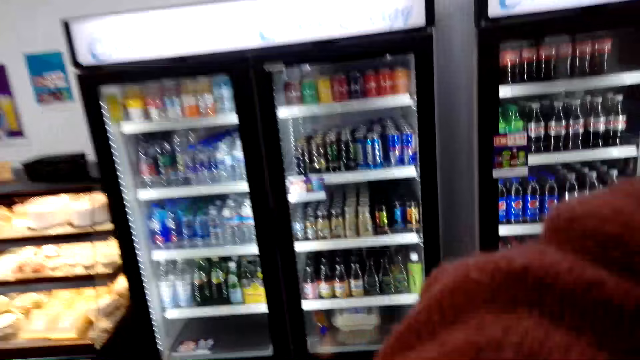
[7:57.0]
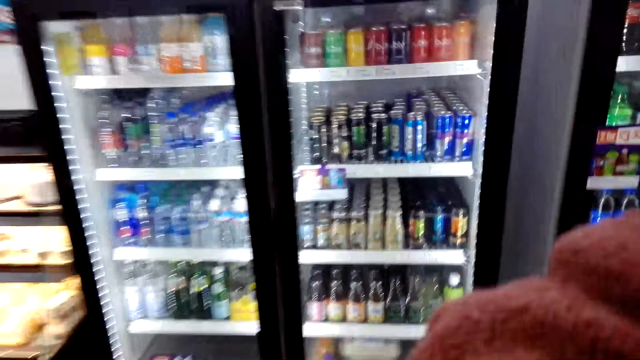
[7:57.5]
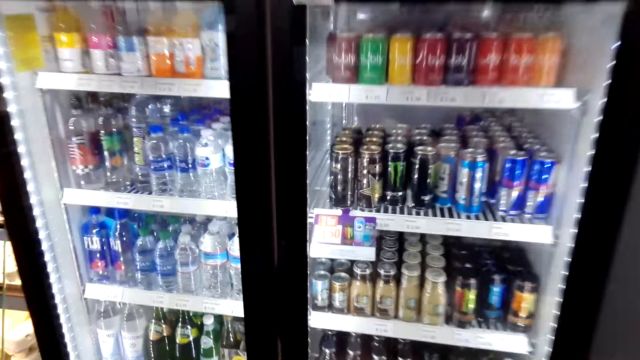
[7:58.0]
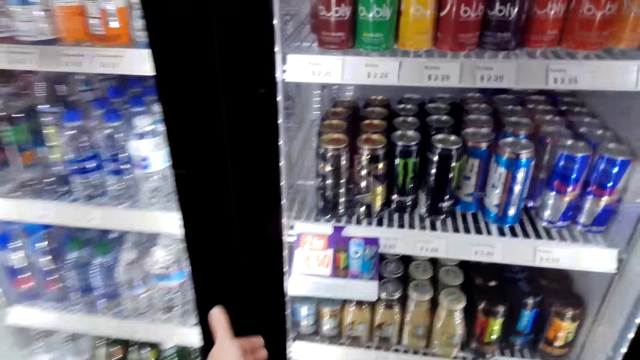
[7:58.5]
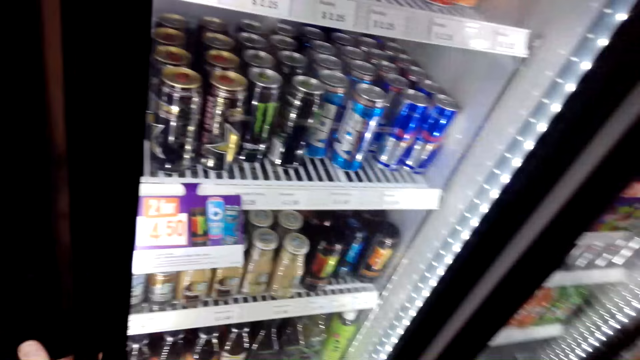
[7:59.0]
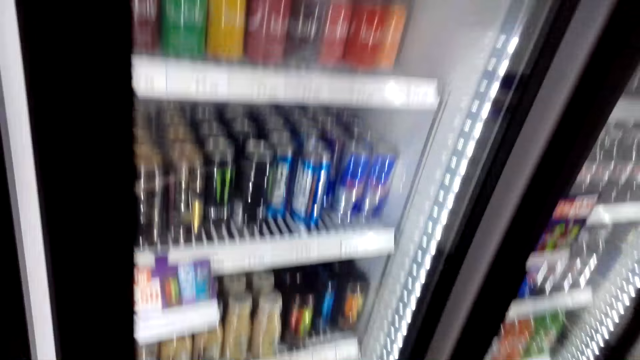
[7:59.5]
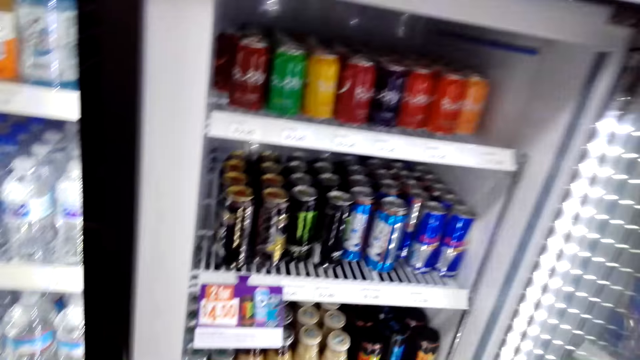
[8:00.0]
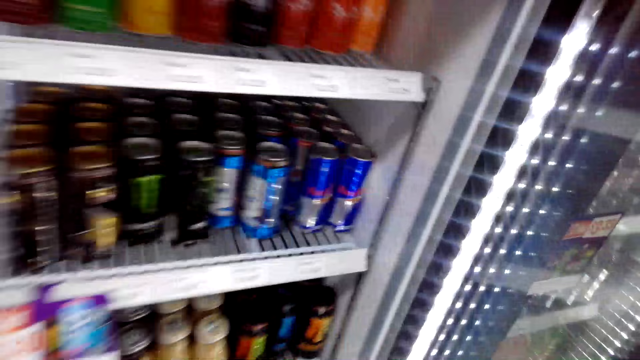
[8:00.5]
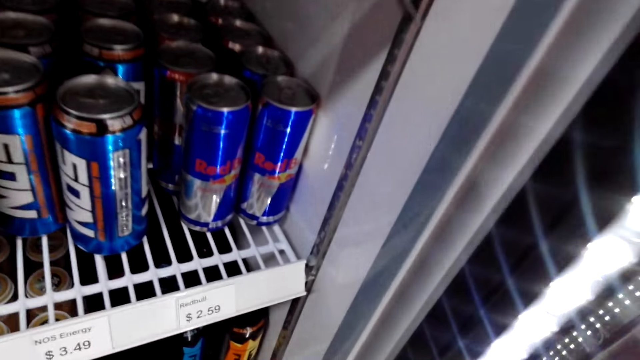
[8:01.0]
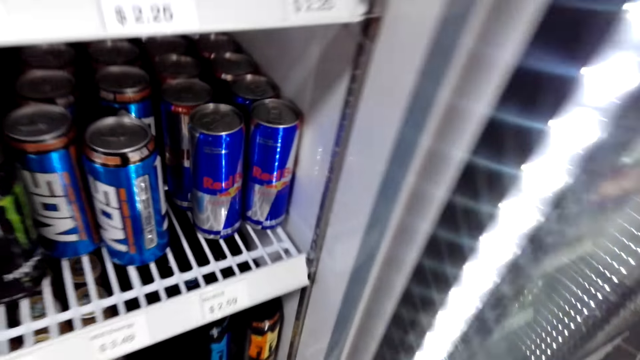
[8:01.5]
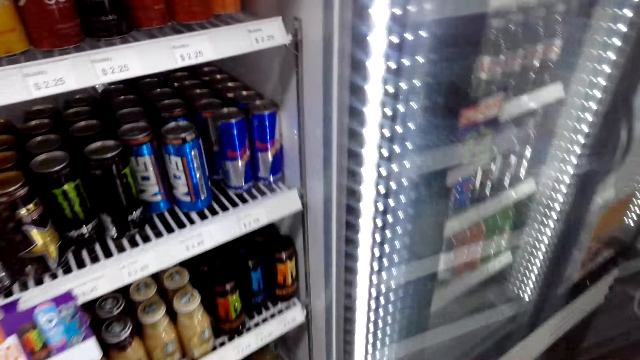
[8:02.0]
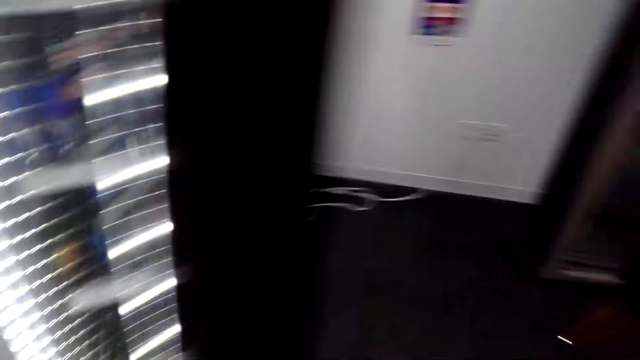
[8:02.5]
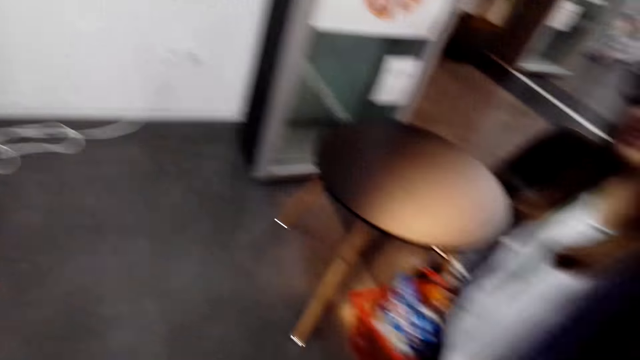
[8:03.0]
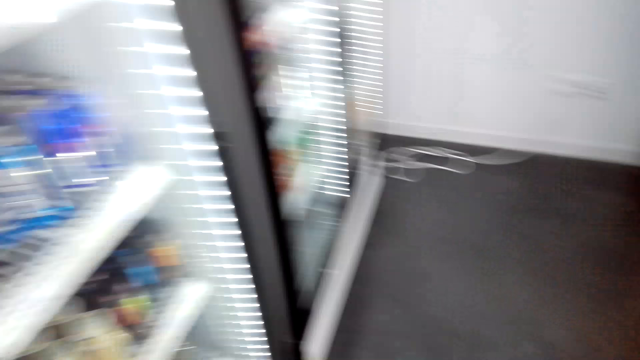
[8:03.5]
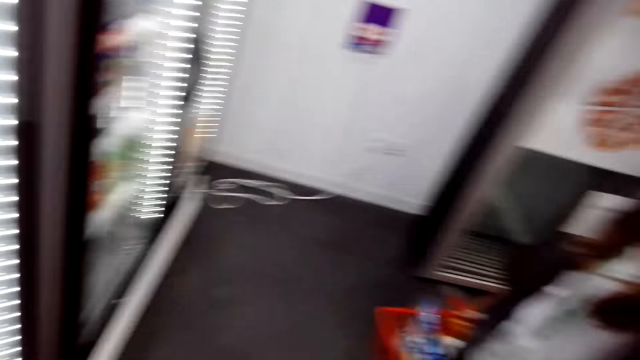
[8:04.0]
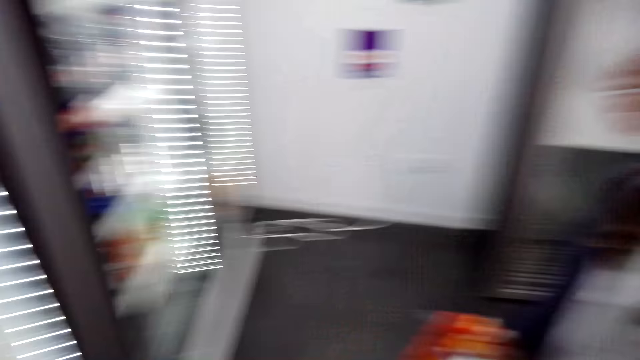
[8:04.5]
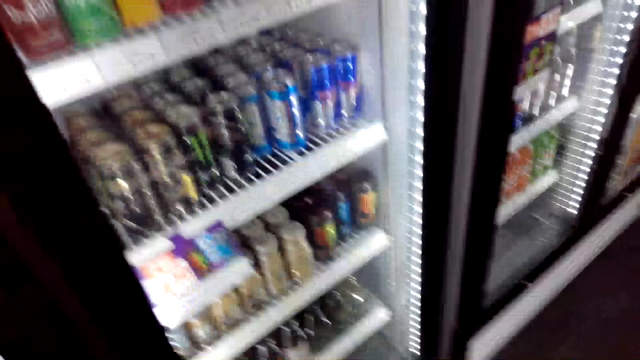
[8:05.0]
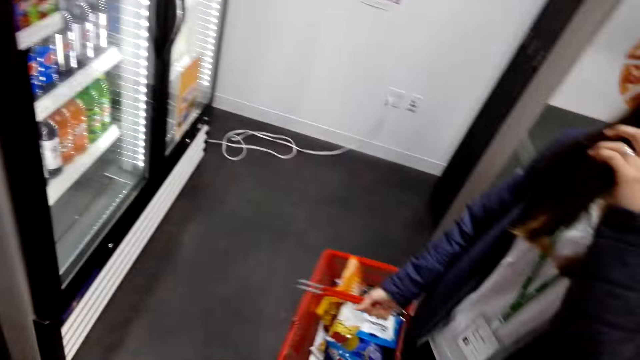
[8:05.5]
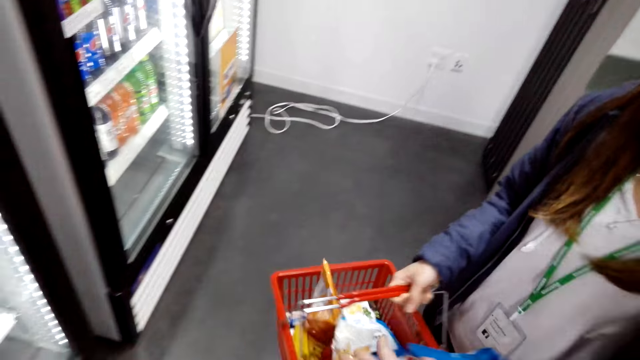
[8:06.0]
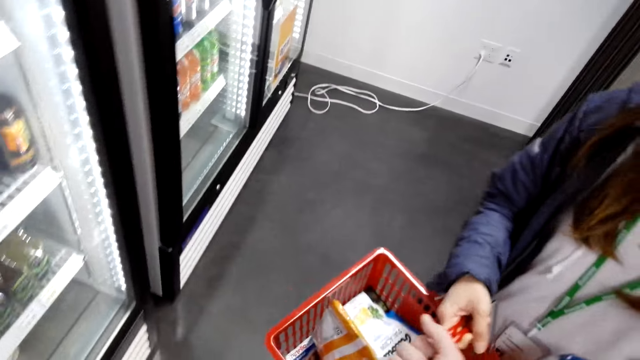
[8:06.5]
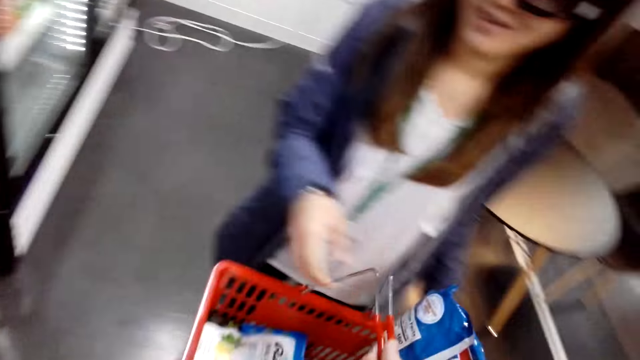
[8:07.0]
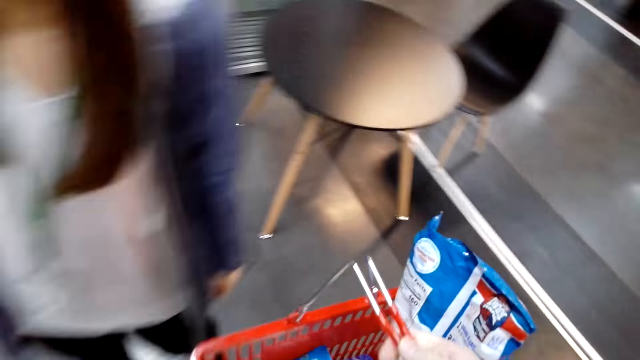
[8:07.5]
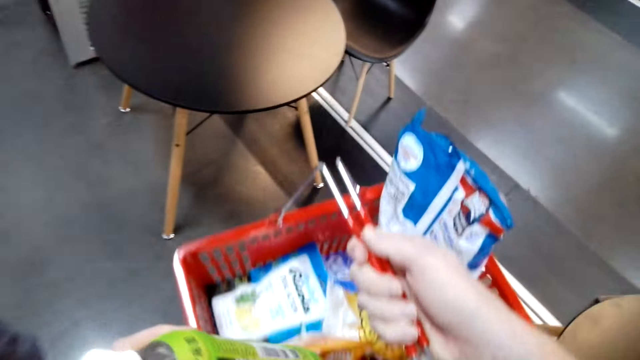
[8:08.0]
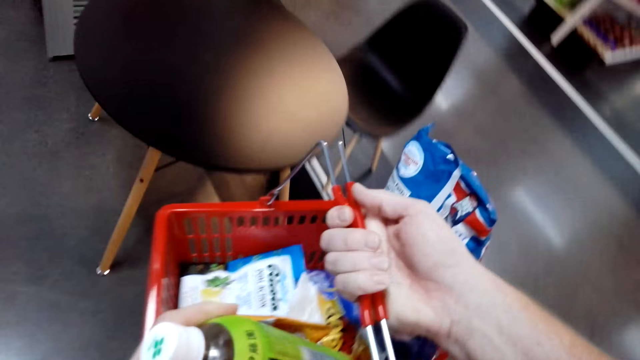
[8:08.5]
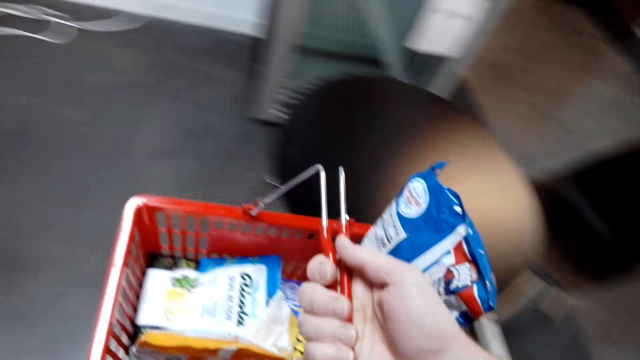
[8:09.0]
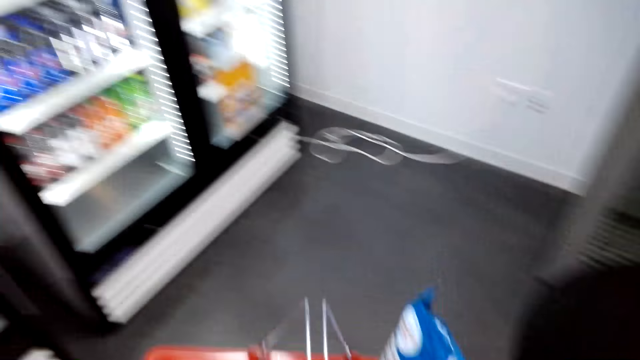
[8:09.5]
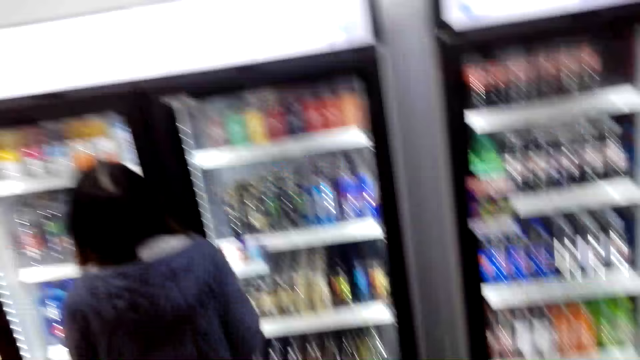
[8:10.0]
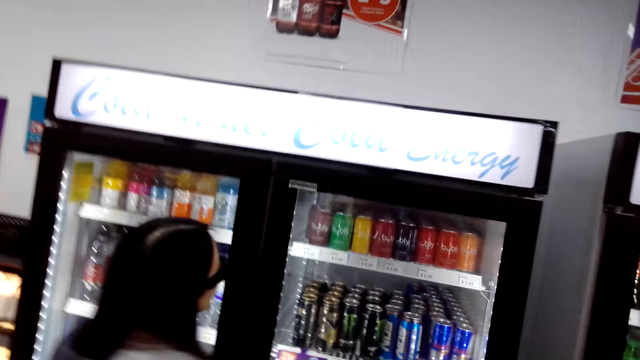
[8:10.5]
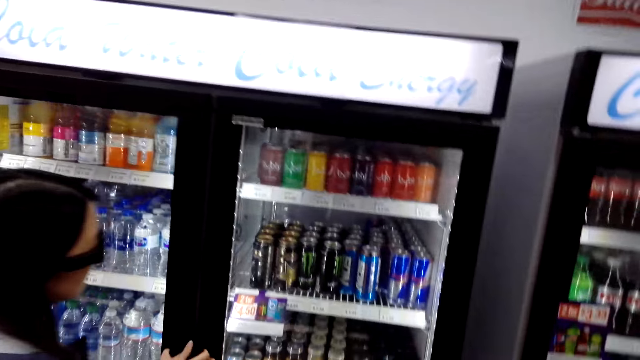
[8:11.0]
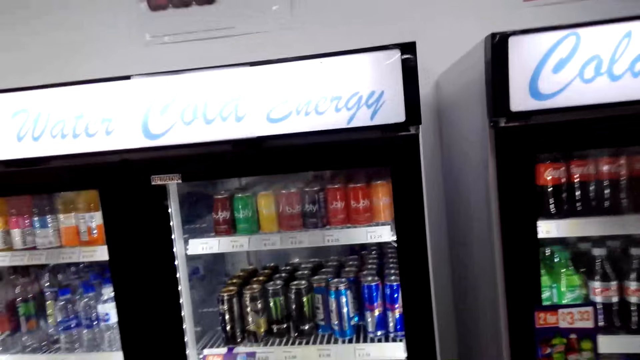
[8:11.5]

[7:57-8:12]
The camera wearer raises his hand. He opens the fridge door, closes the fridge door, and takes a drink from the fridge. A lady walks to the fridge. The camera wearer speaks to the lady. He takes the shopping basket from the lady. He carries the shopping basket. He puts the drink inside the basket.

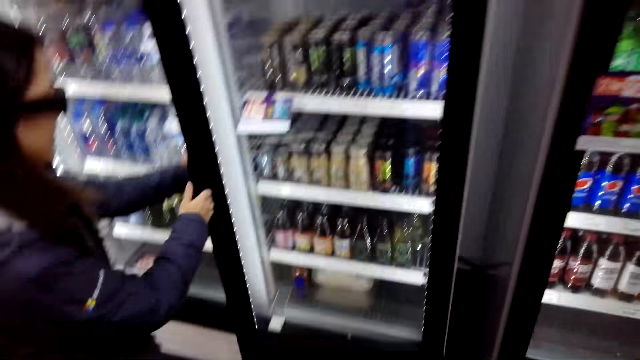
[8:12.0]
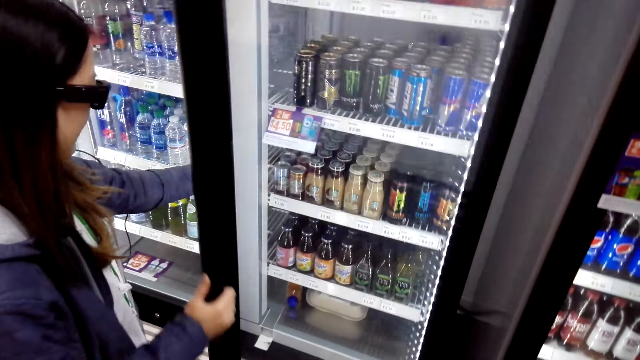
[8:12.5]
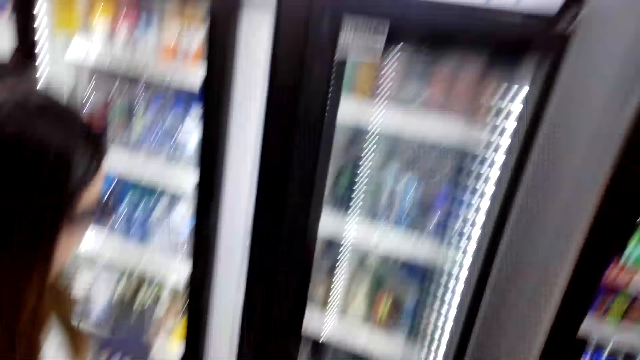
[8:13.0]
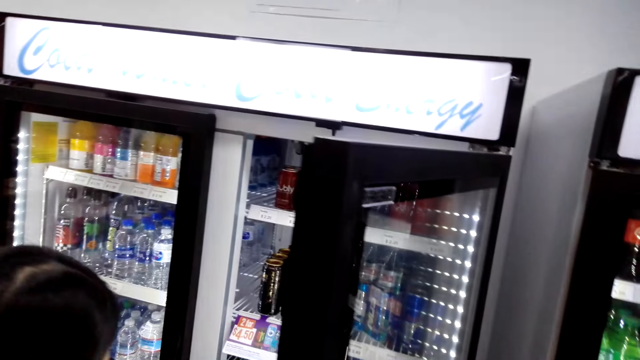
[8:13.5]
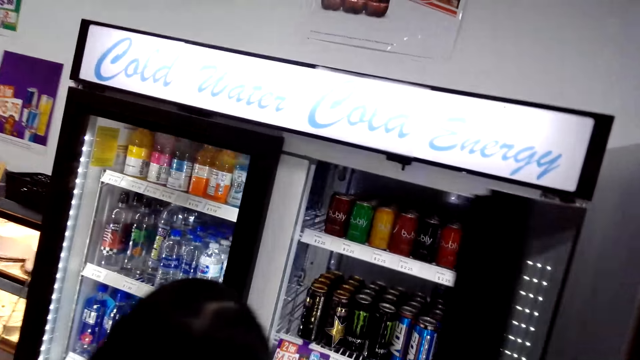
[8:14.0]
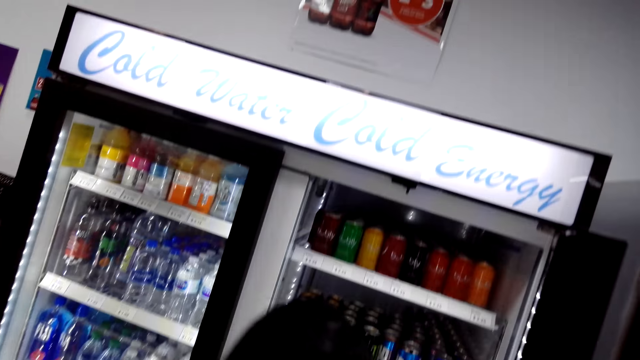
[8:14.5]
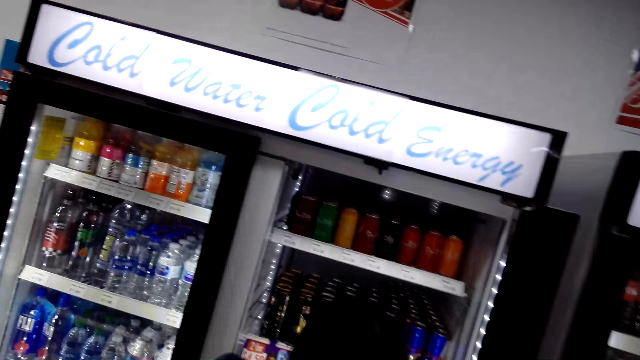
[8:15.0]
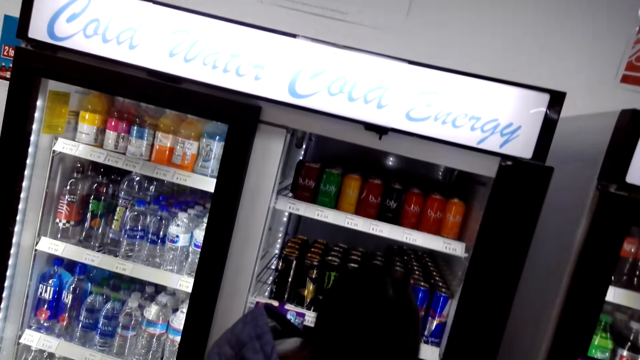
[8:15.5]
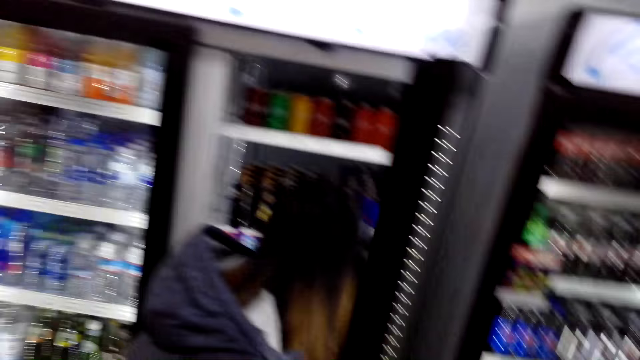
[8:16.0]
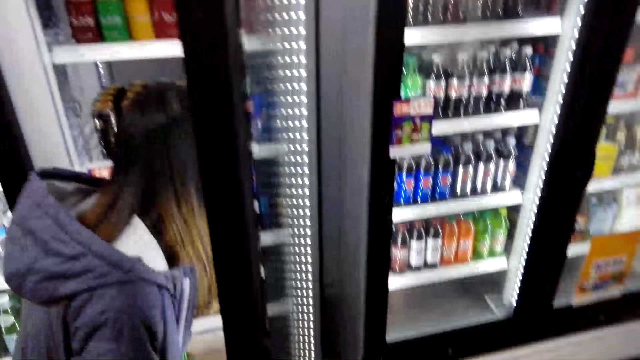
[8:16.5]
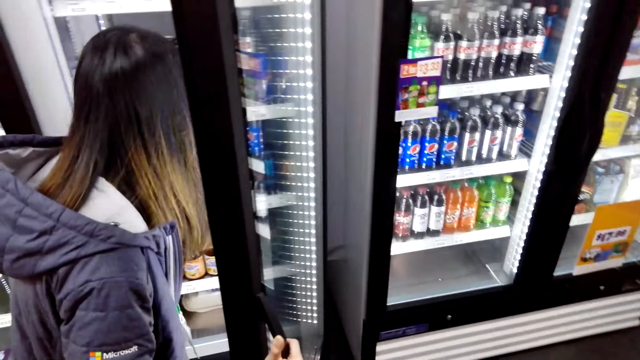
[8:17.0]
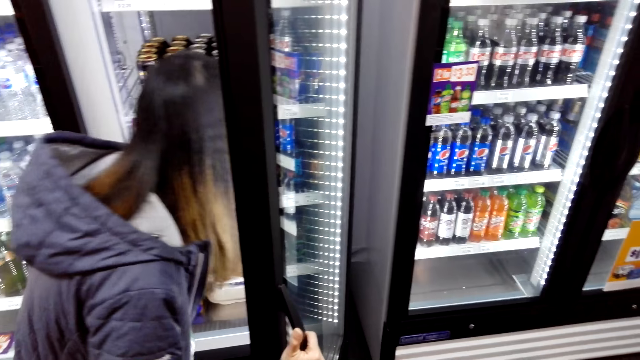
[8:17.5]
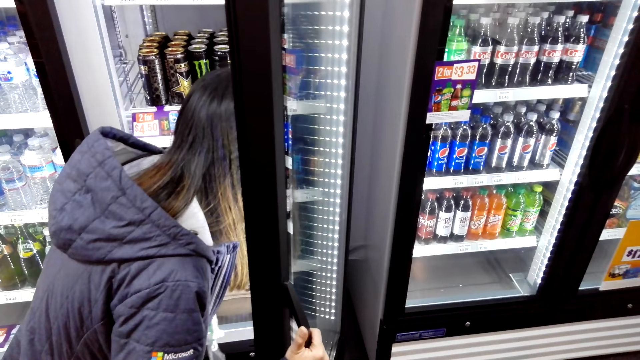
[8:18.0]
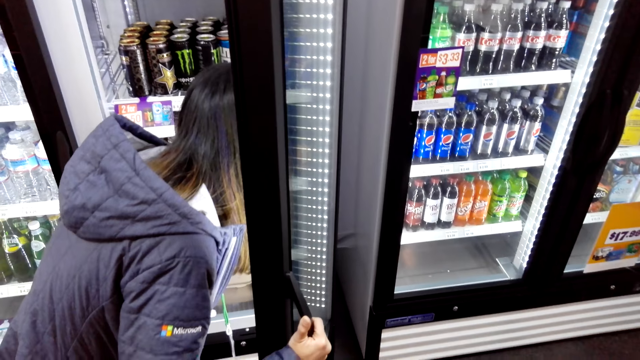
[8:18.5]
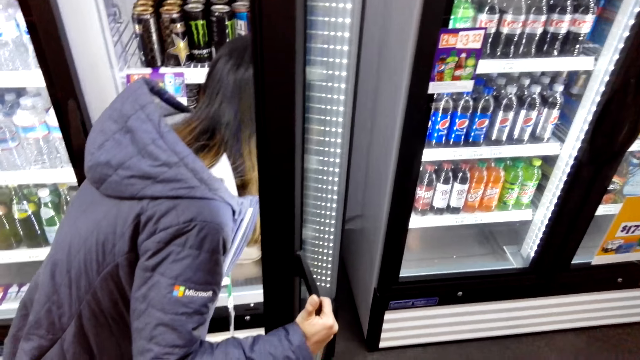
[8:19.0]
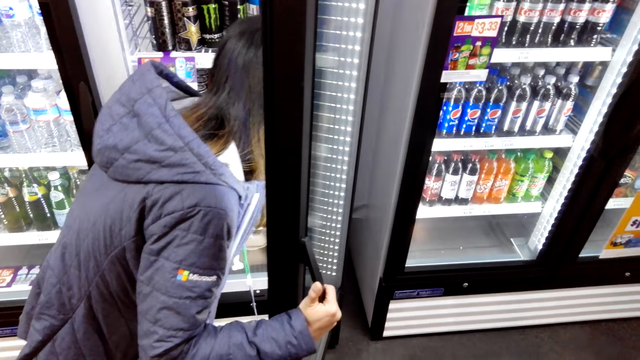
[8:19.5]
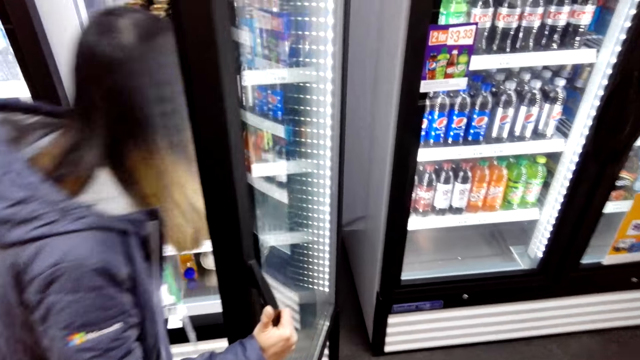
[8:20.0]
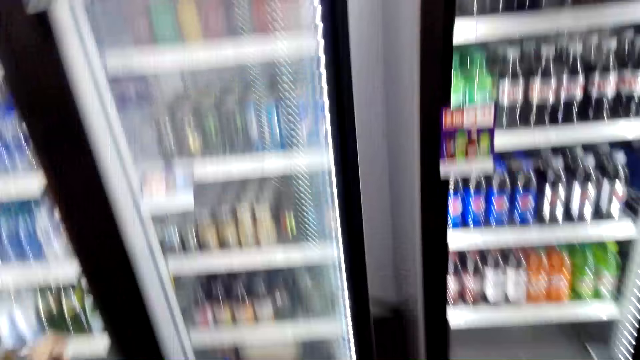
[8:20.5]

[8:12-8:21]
A lady opens the fridge. The lady reaches inside the fridge.
